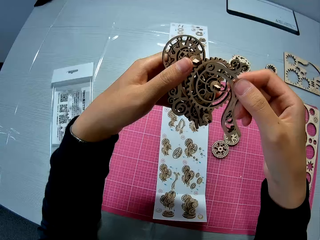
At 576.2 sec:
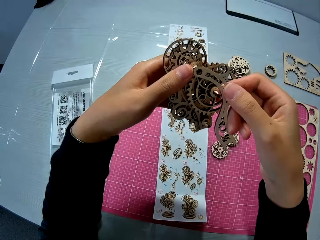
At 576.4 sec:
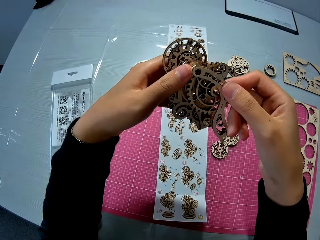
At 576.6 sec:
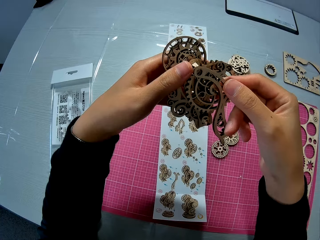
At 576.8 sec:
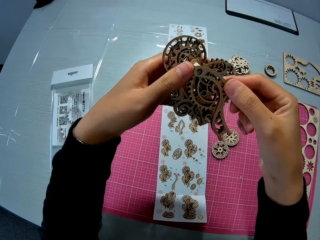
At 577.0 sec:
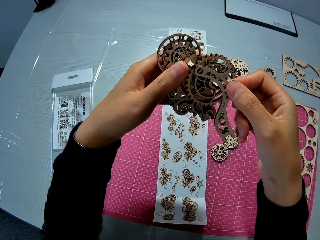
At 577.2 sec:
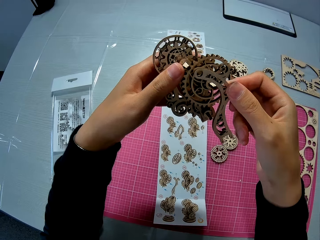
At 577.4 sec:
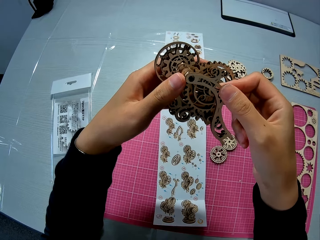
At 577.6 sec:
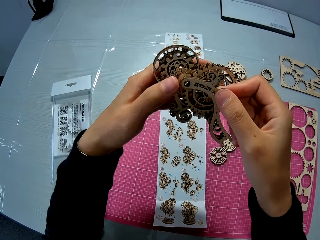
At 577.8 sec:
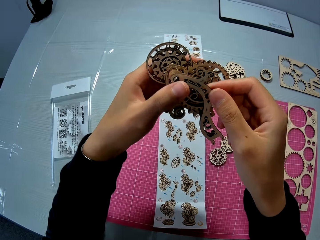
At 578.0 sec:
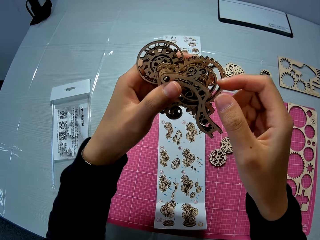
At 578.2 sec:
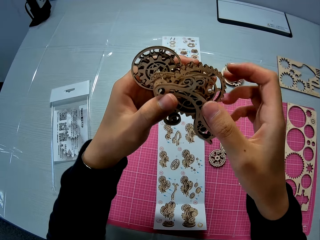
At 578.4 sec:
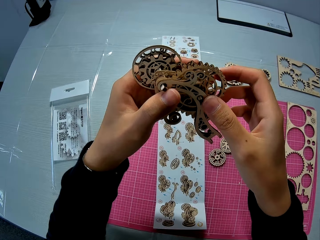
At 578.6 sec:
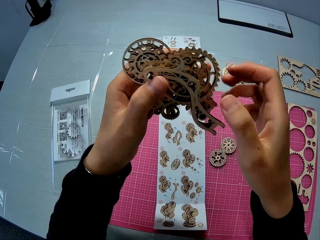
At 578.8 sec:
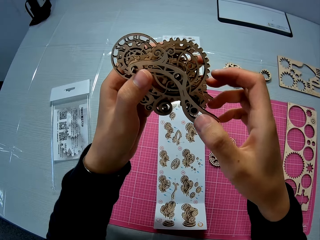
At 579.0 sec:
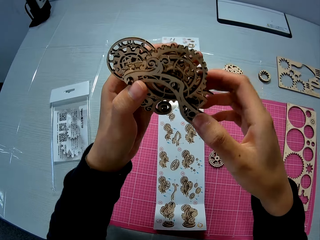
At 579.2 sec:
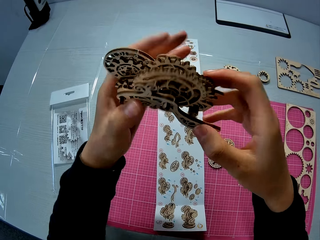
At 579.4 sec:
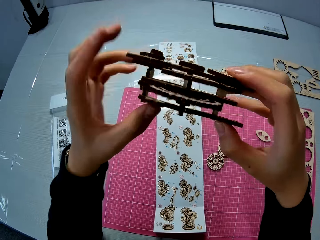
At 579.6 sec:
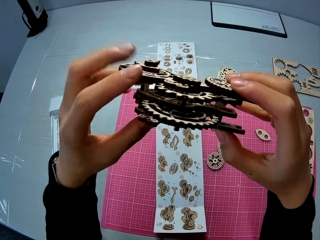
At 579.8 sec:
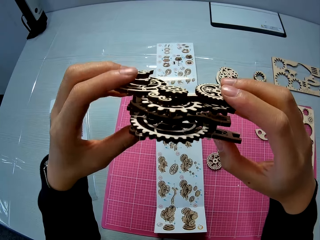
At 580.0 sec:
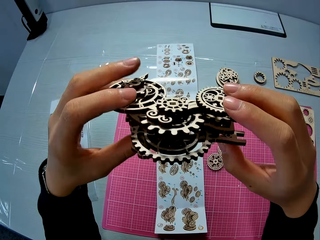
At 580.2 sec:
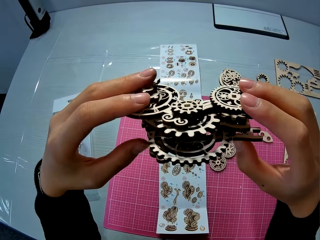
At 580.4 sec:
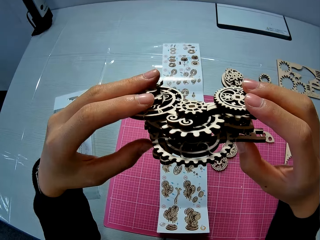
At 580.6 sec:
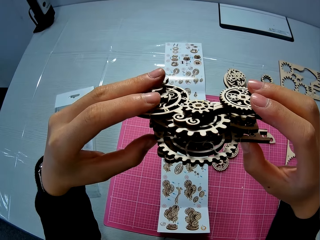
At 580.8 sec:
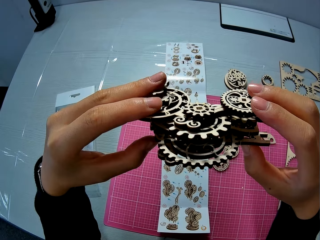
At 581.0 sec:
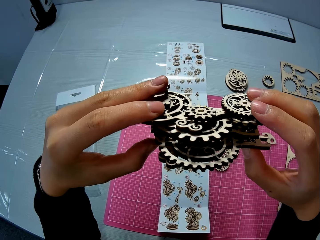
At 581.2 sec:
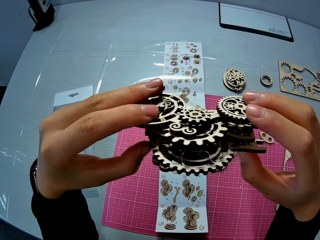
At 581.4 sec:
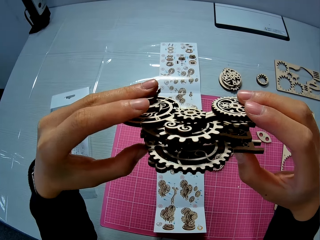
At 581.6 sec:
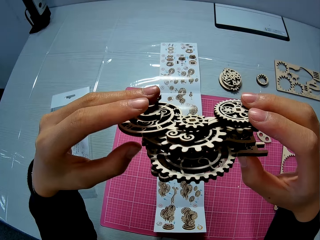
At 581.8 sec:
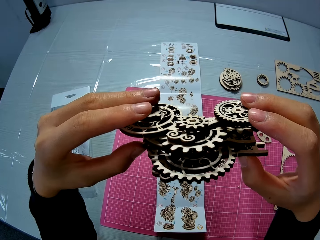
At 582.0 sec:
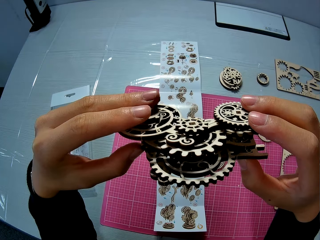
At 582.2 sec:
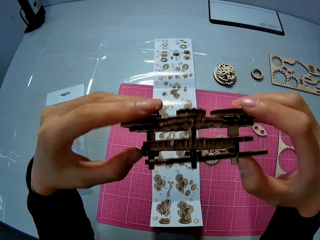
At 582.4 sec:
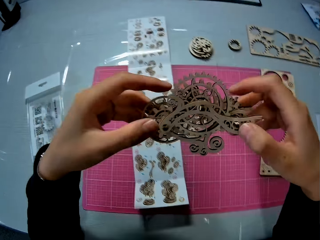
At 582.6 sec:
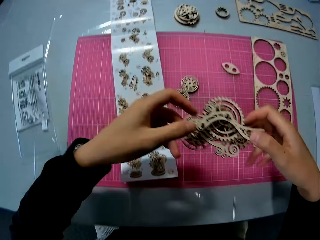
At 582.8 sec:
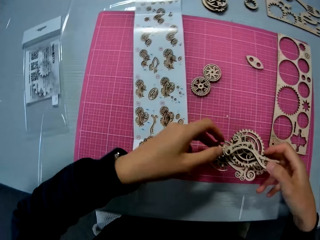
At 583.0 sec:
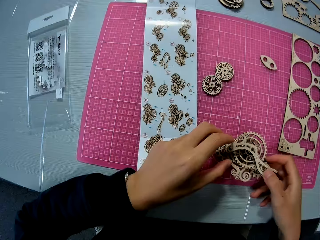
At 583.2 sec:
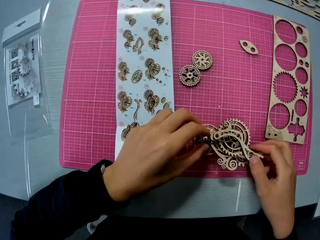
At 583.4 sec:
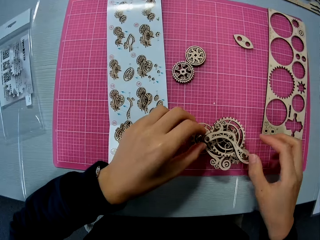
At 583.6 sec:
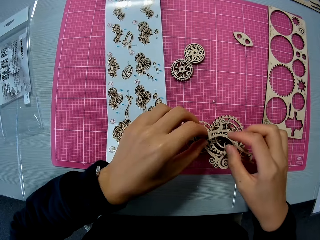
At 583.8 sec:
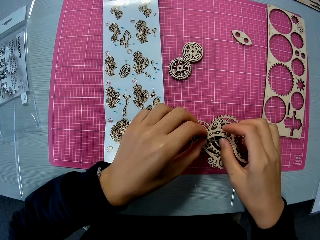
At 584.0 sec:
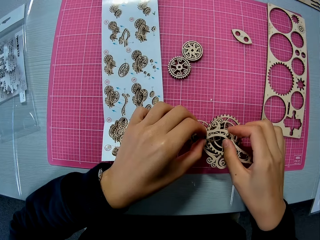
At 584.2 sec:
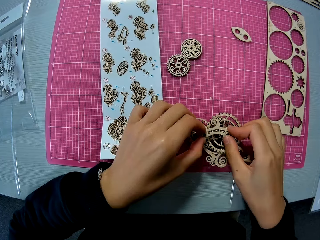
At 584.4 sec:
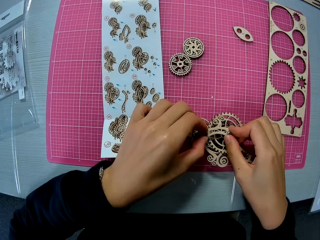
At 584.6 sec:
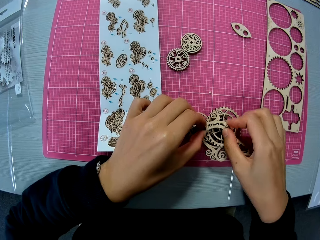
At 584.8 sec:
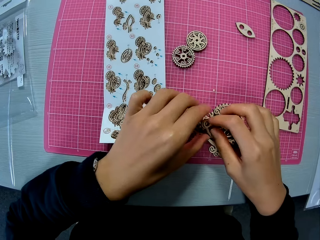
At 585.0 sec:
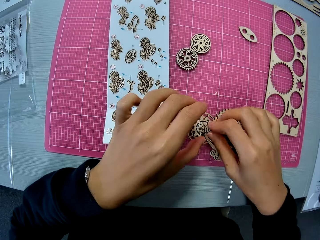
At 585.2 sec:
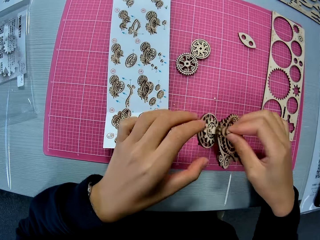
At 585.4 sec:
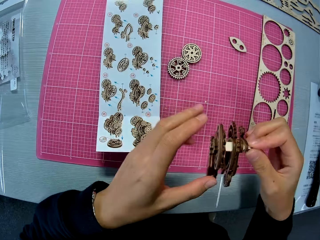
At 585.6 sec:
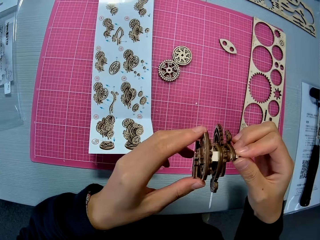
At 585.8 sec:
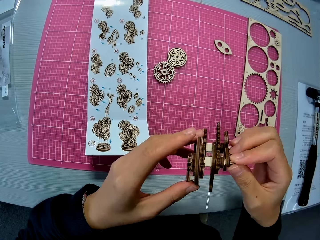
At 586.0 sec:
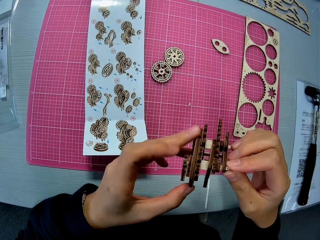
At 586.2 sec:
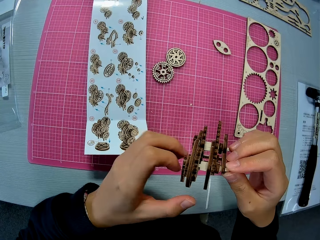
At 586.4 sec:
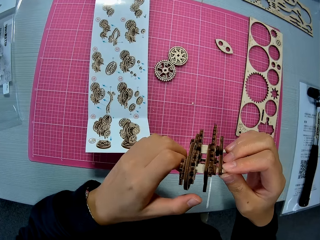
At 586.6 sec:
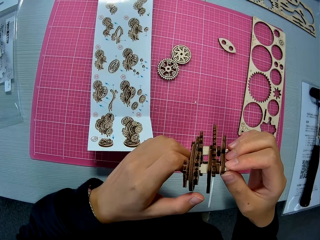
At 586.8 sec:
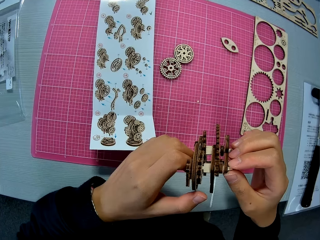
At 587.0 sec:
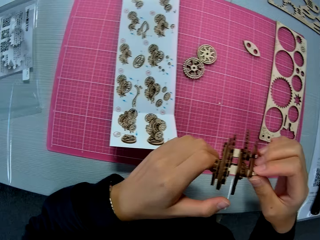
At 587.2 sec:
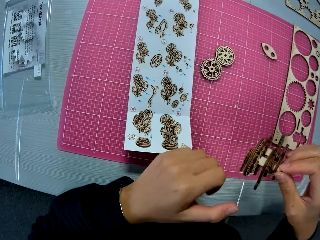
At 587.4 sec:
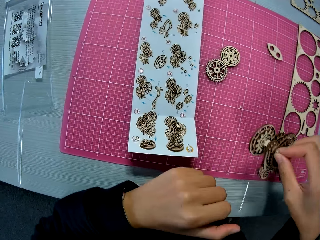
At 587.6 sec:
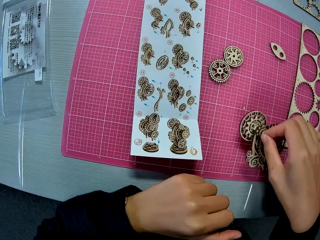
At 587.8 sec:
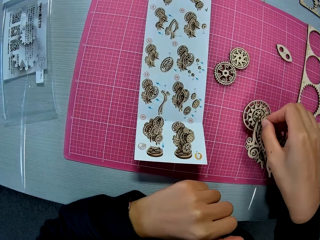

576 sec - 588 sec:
The camera wearer fixes the wooden piece on the wooden mechanical model or wooden gear model. They turn the wooden gear model. They drop the wooden mechanical model on the table mat. They fix the wooden piece on the wooden mechanical model. They lift up the wooden mechanical model from the table mat and adjust the wooden mechanical model.

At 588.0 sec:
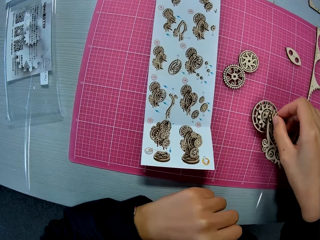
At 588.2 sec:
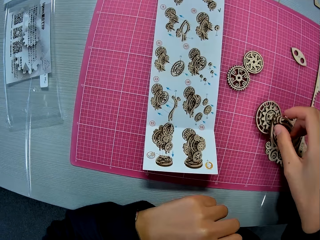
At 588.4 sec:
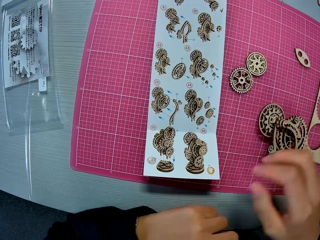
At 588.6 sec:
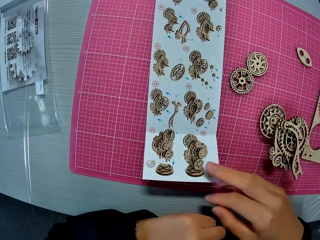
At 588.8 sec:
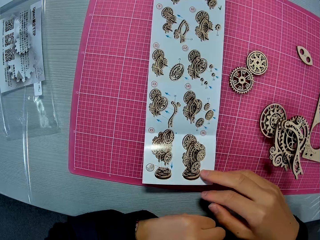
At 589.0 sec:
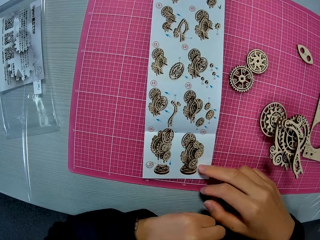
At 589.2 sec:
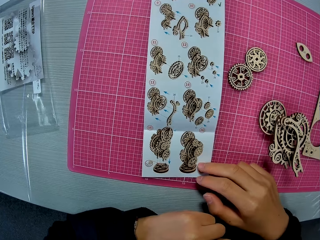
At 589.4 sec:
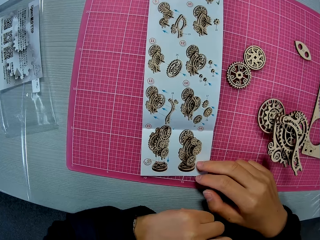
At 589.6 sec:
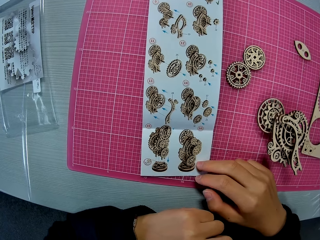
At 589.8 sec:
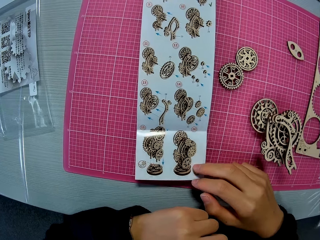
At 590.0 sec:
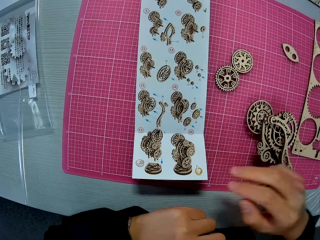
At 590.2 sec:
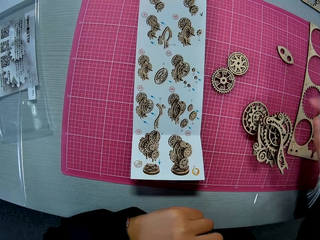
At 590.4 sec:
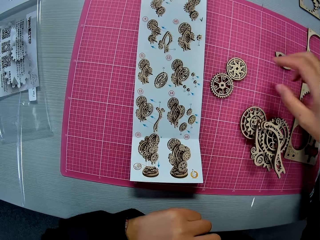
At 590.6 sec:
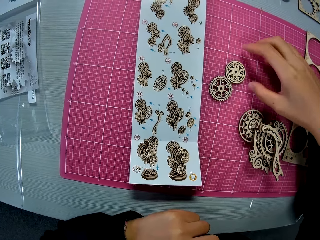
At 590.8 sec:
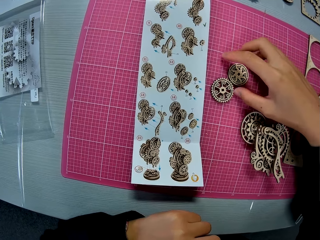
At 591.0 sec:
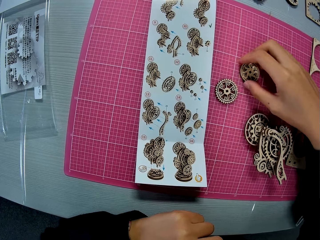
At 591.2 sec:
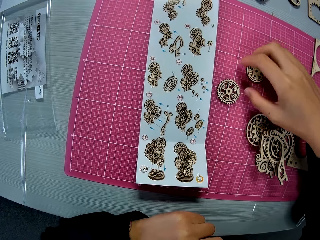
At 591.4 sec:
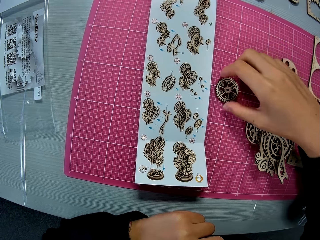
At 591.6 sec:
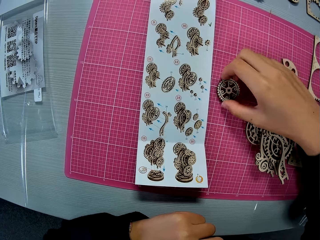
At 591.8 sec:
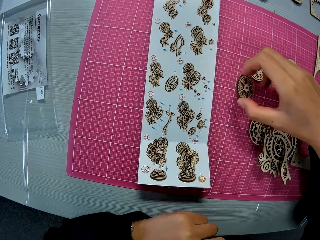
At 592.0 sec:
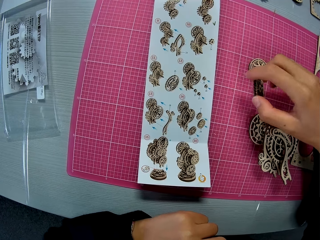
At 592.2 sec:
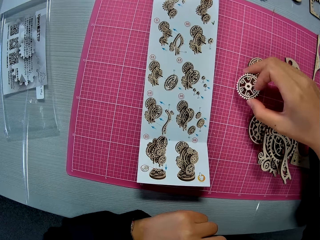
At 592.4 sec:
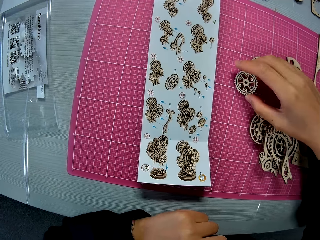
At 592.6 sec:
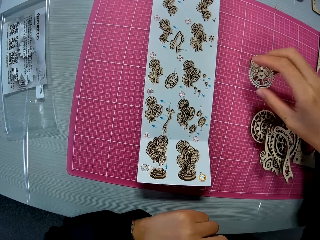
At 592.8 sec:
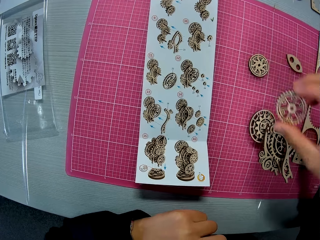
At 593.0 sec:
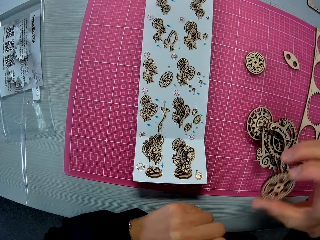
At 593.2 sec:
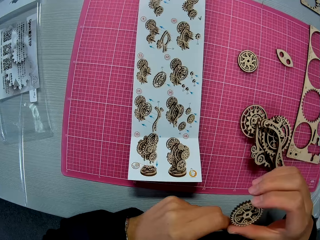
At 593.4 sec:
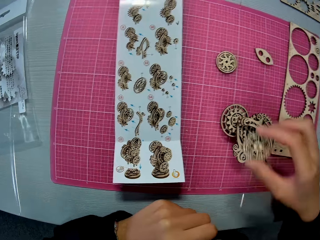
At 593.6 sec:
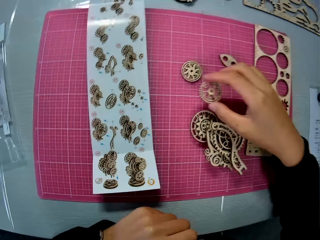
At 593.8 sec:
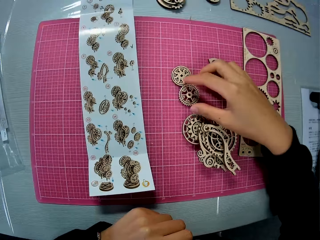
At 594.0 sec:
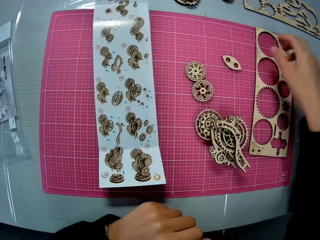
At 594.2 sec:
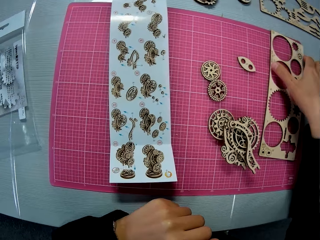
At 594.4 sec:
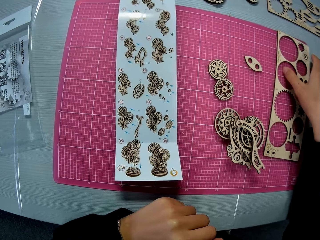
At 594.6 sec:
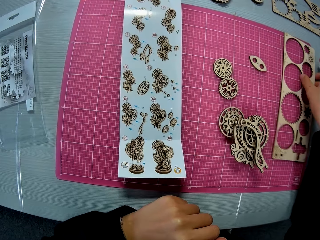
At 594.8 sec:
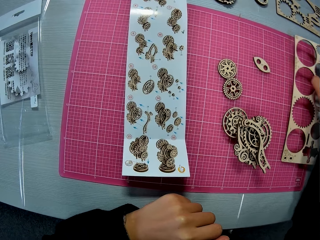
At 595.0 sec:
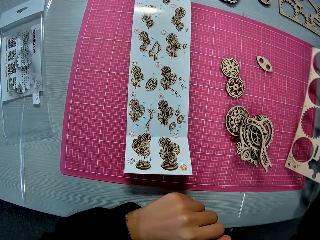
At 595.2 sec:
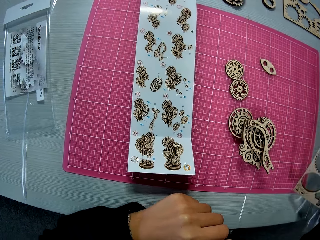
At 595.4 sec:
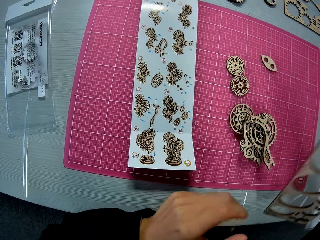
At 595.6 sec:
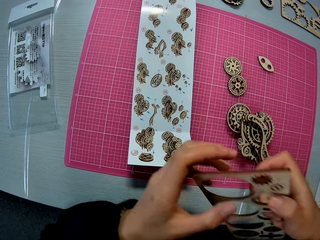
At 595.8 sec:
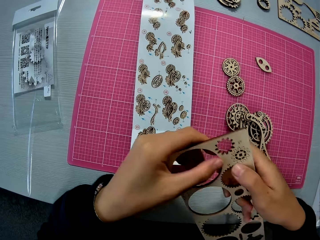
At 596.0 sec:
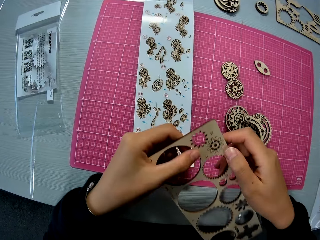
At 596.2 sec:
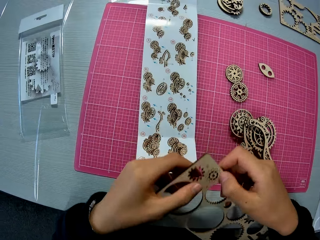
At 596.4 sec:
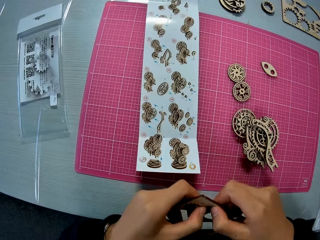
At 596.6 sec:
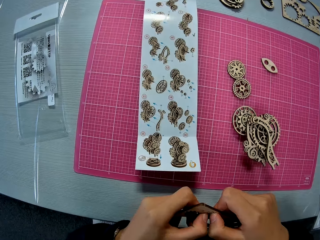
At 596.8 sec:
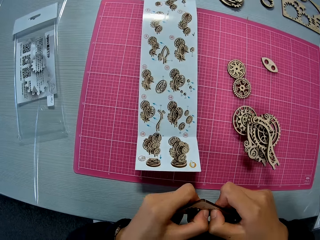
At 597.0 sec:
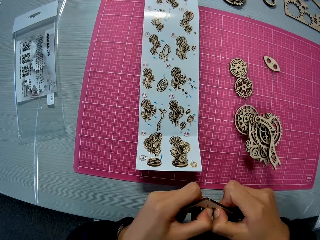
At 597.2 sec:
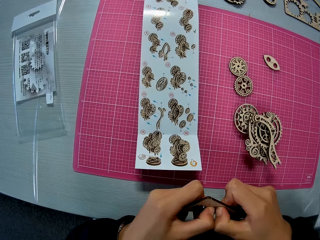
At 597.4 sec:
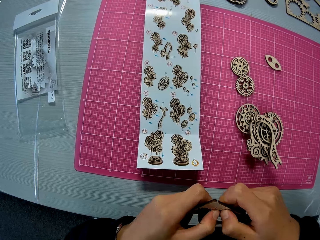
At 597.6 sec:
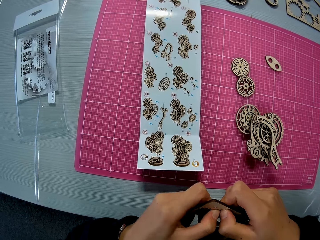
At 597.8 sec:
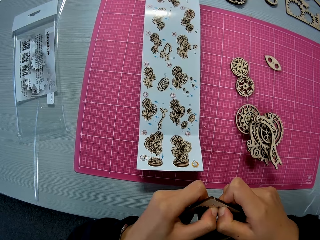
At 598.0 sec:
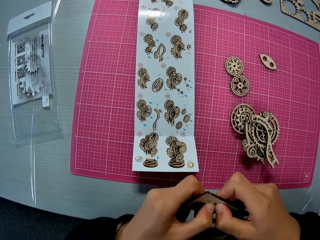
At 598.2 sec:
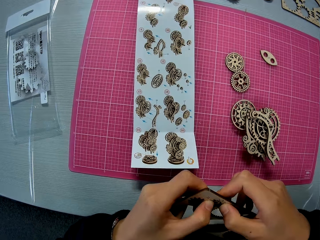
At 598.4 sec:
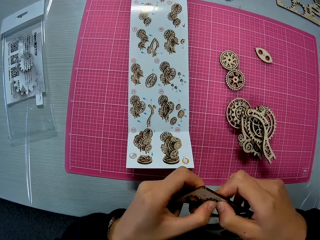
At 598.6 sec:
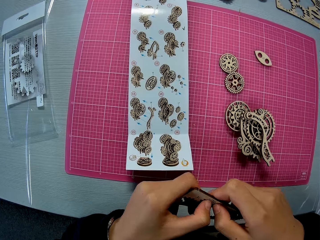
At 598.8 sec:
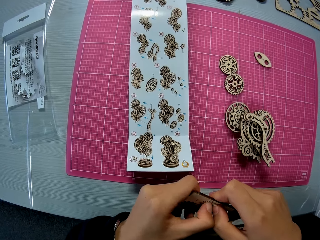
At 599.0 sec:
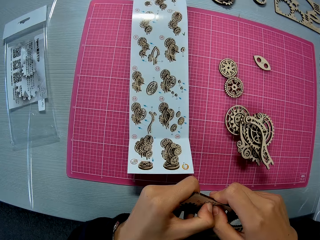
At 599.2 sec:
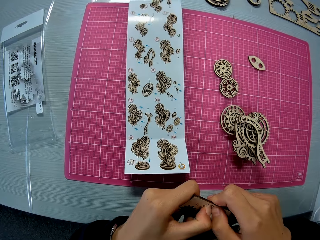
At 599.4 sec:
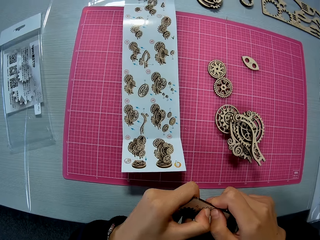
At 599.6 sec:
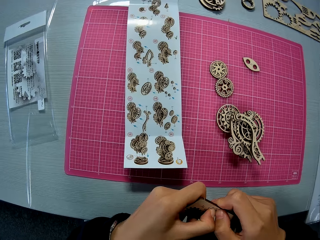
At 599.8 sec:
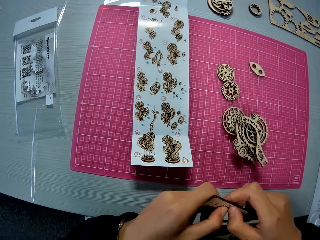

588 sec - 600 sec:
The camera wearer drops the wooden mechanical model on the table mat. He holds the design sheet with his right hand. He touches a paper. He moves one wooden piece on the table mat with his right hand. He picks up another wooden piece from the table mat with his right hand. He drops the wooden piece on the table mat. He picks up a wooden sheet from the table mat. He removes a wooden piece from the wooden sheet.
